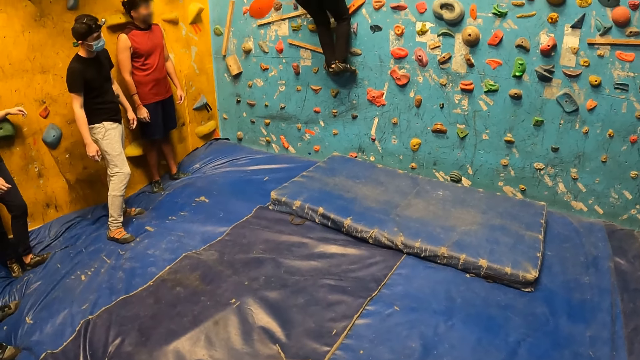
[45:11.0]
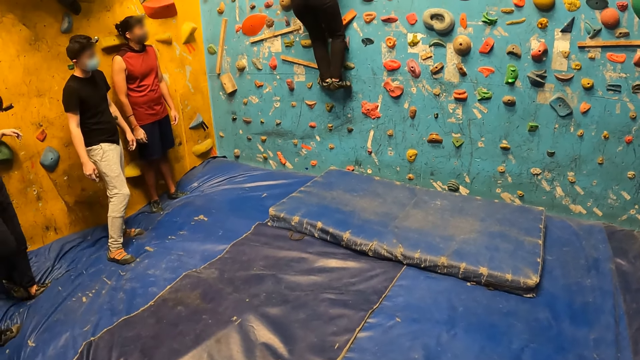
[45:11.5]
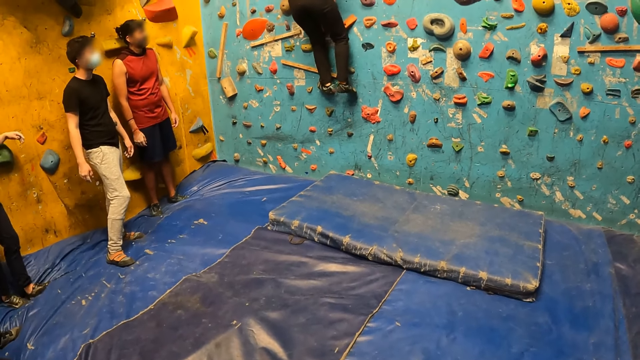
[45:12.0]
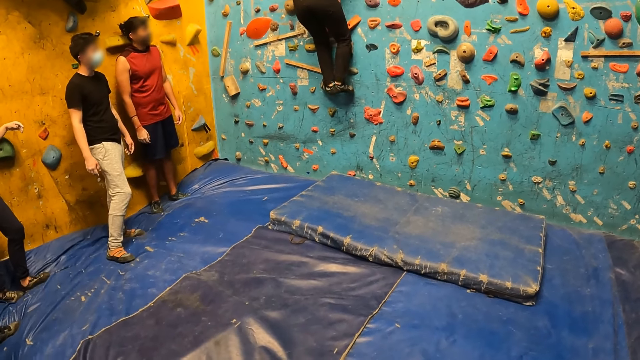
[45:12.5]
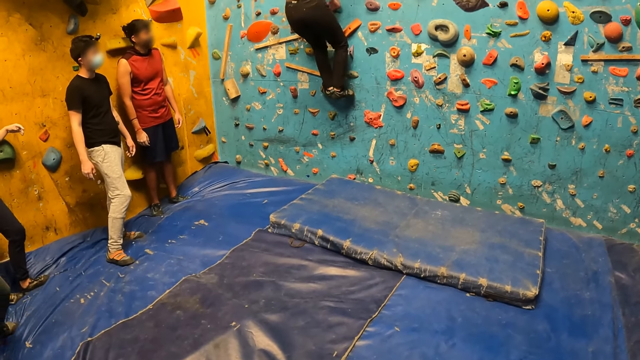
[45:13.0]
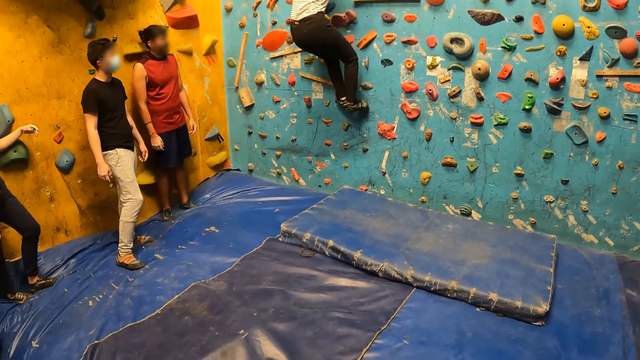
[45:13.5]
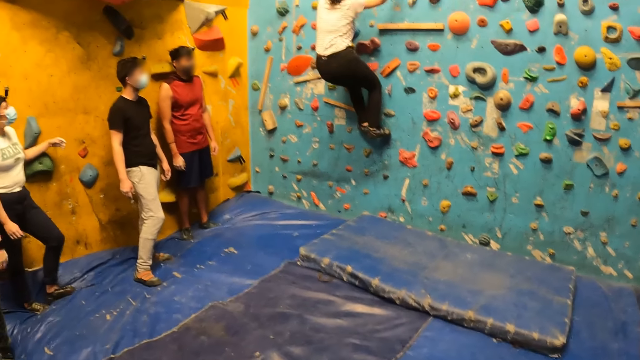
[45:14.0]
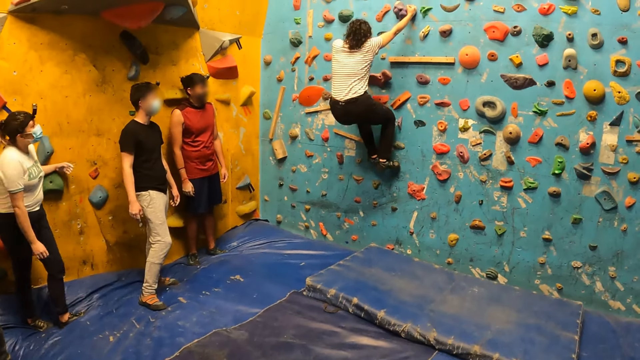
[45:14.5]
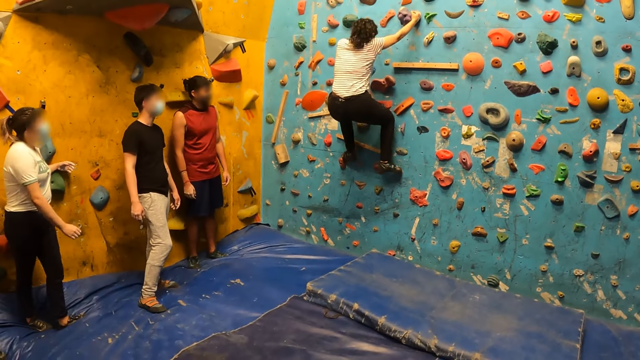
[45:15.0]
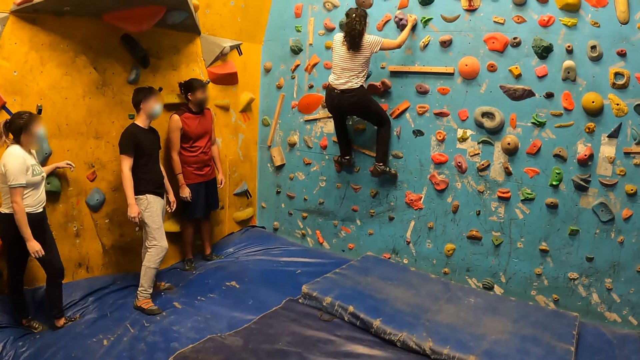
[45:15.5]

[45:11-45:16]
A lady moves the legs.

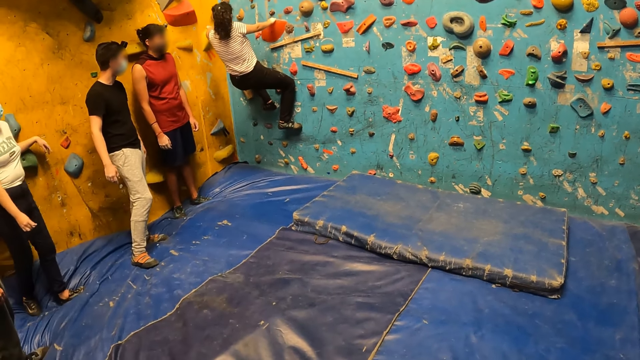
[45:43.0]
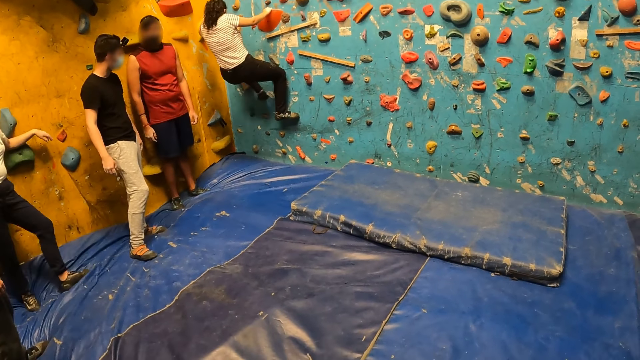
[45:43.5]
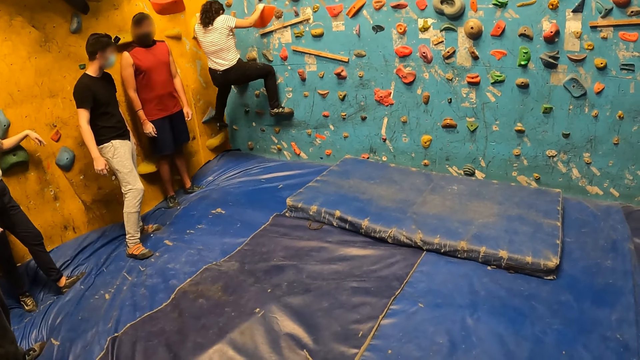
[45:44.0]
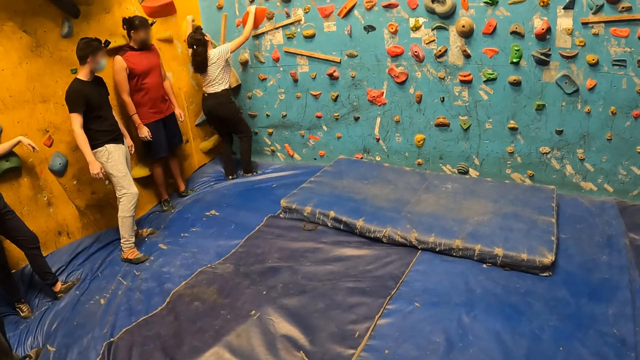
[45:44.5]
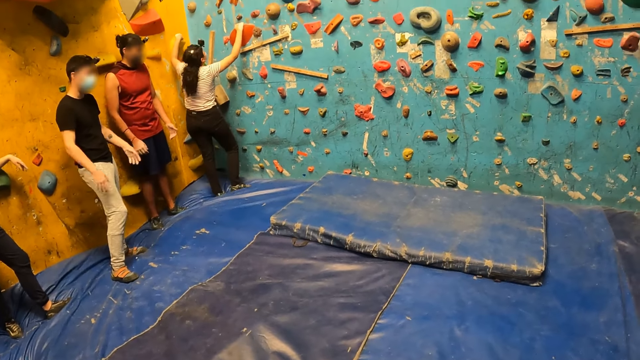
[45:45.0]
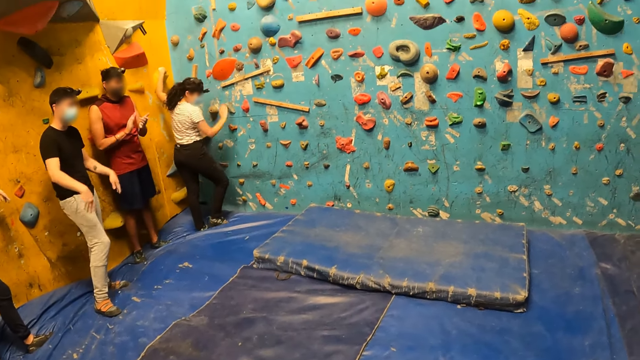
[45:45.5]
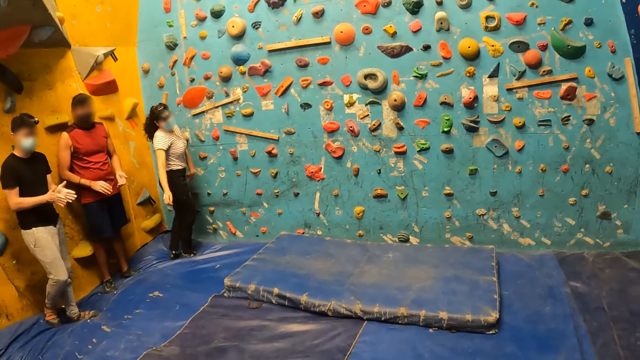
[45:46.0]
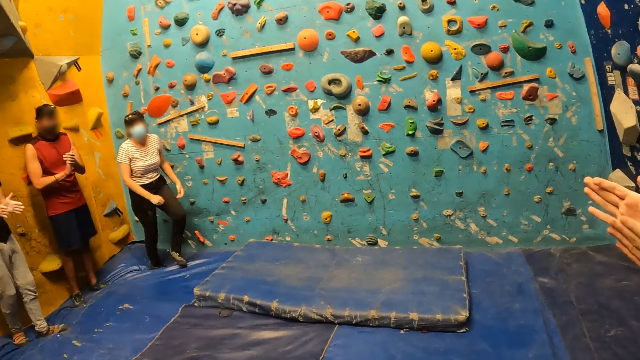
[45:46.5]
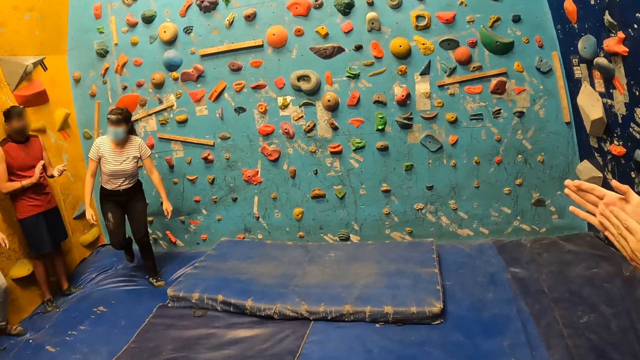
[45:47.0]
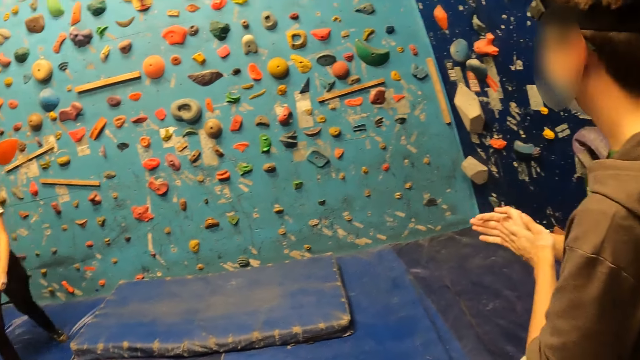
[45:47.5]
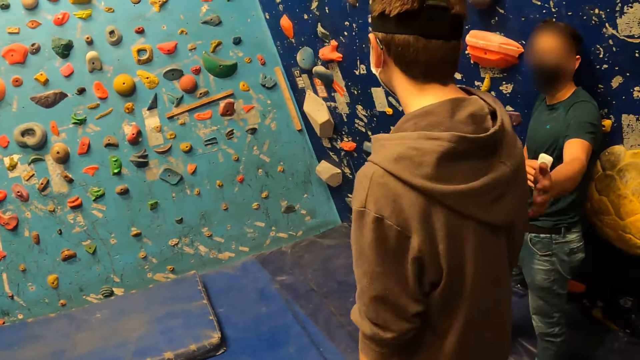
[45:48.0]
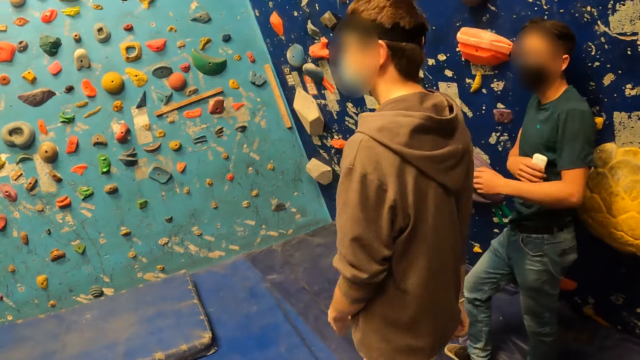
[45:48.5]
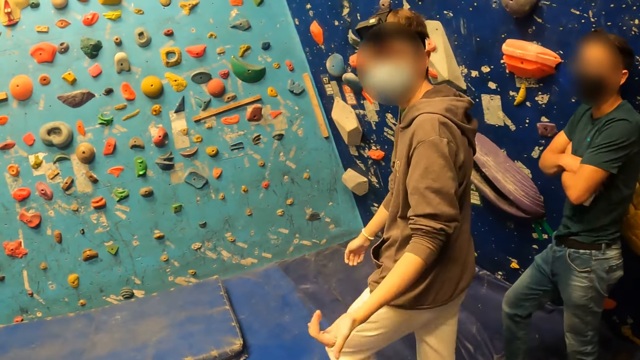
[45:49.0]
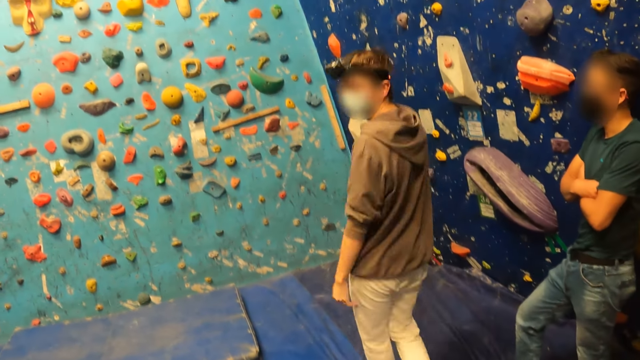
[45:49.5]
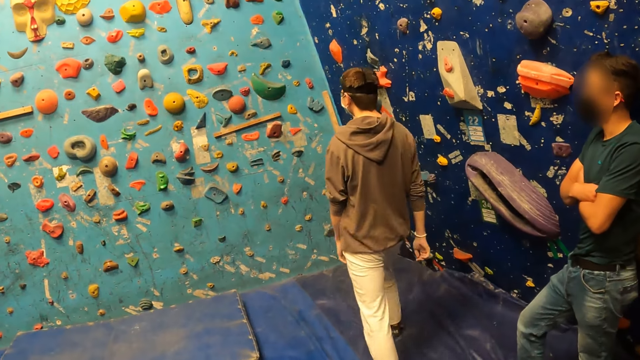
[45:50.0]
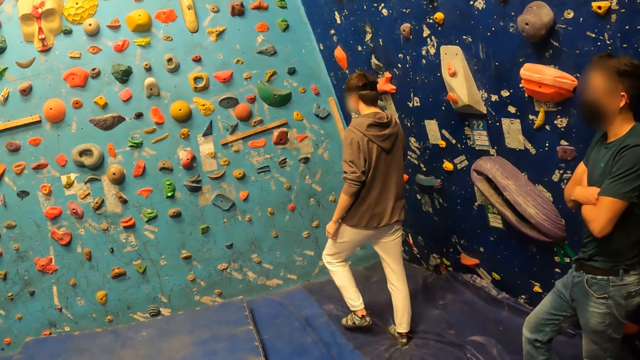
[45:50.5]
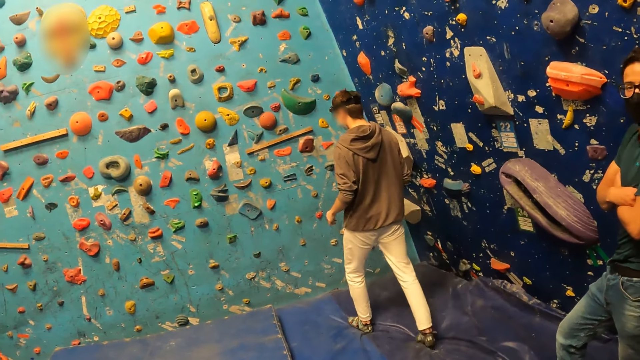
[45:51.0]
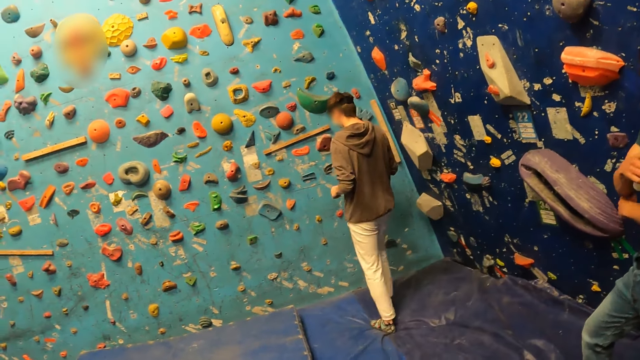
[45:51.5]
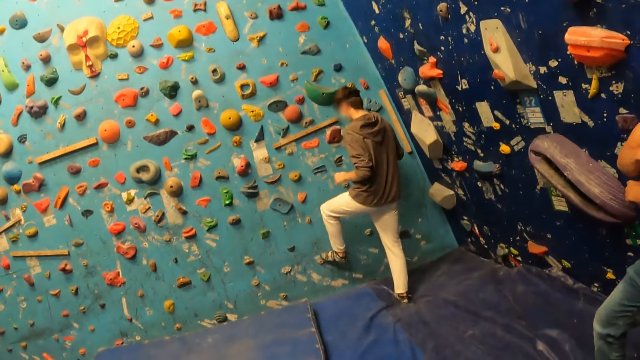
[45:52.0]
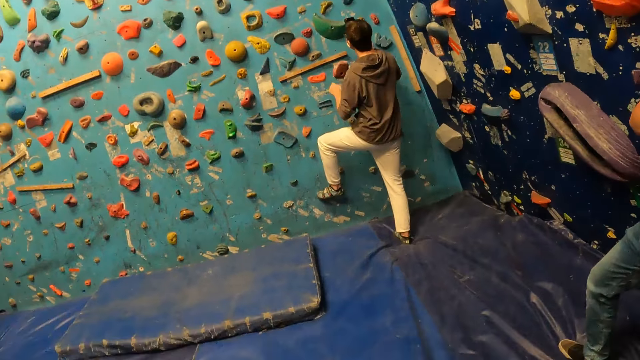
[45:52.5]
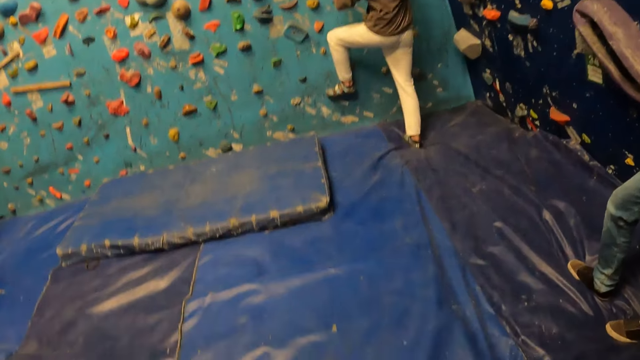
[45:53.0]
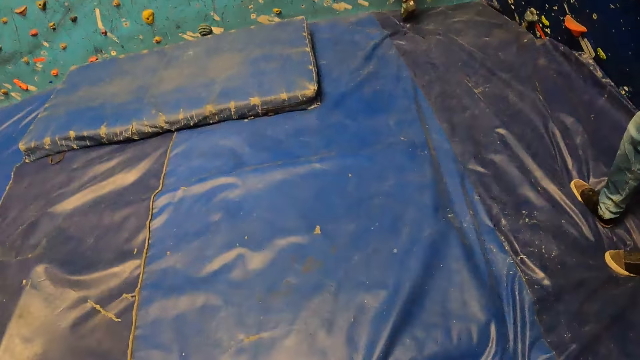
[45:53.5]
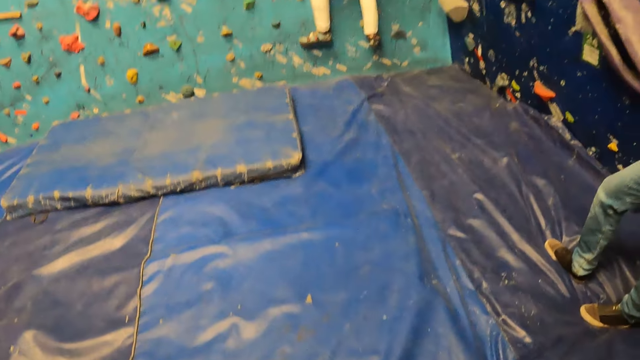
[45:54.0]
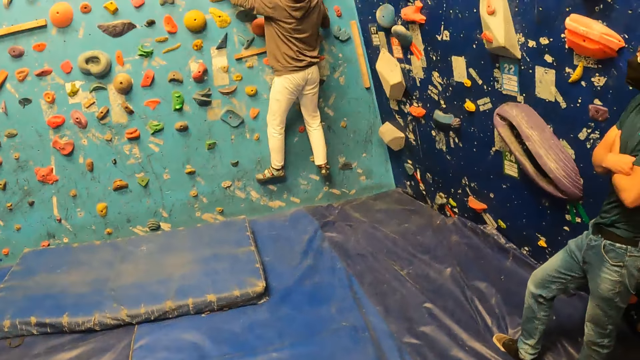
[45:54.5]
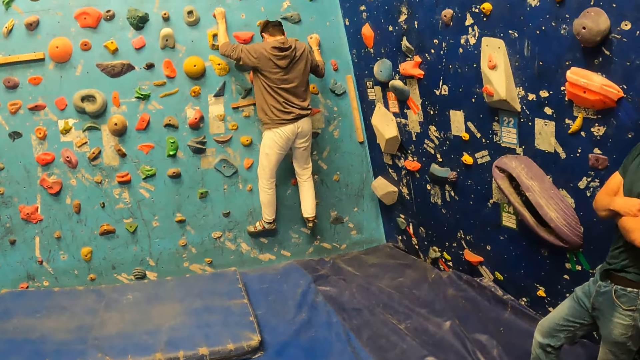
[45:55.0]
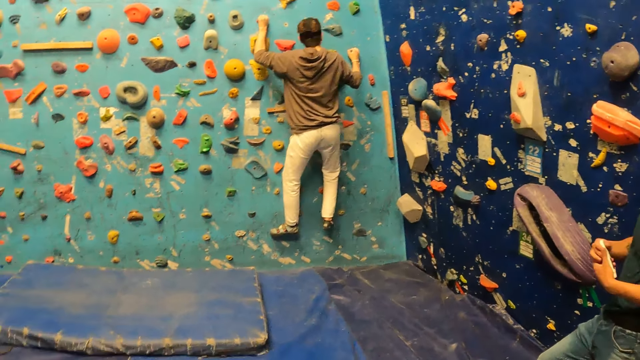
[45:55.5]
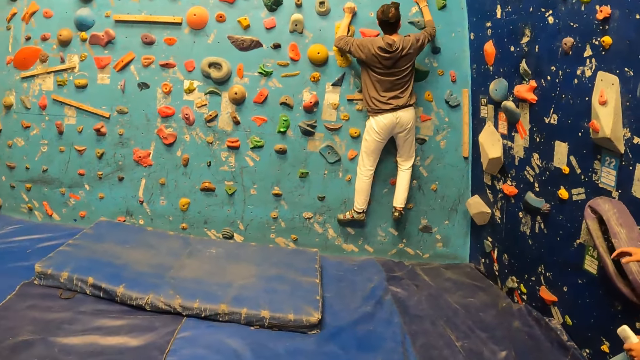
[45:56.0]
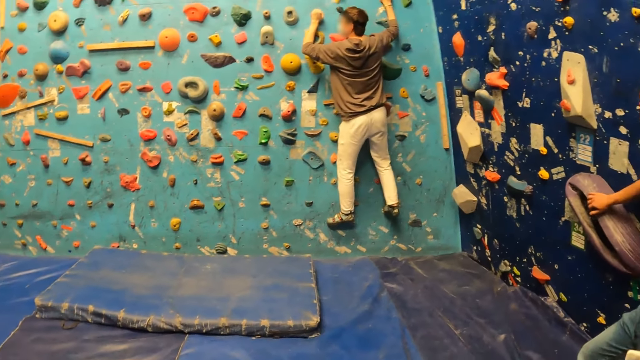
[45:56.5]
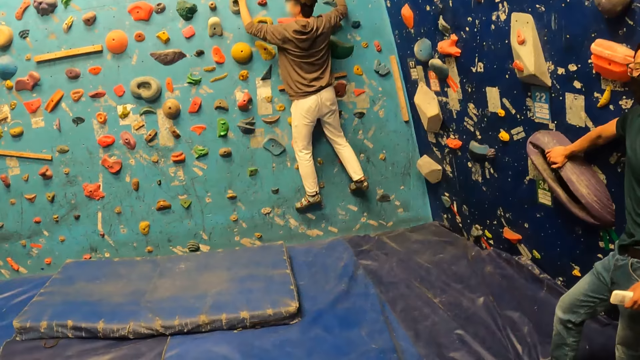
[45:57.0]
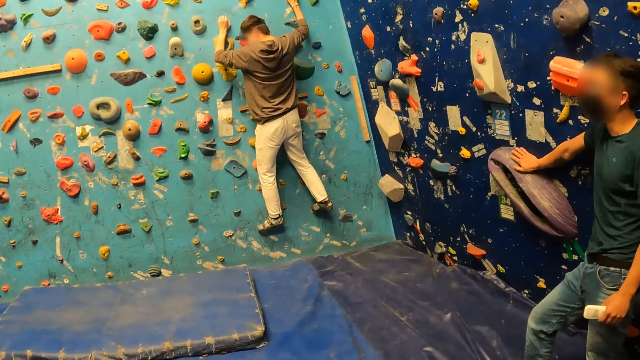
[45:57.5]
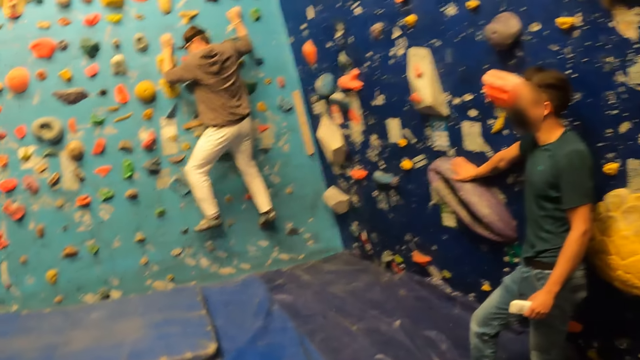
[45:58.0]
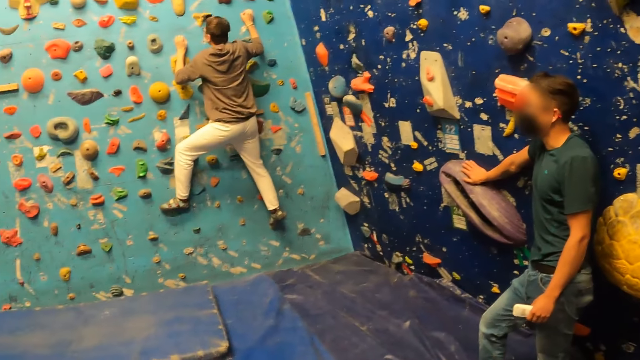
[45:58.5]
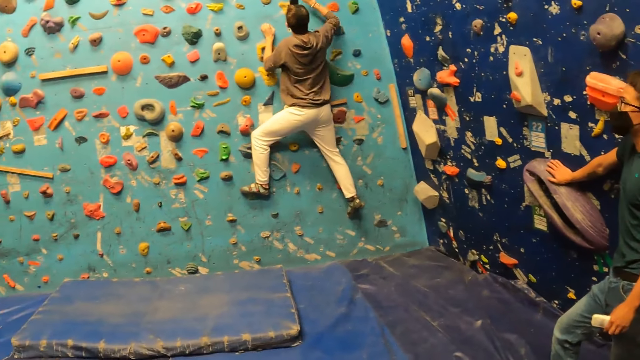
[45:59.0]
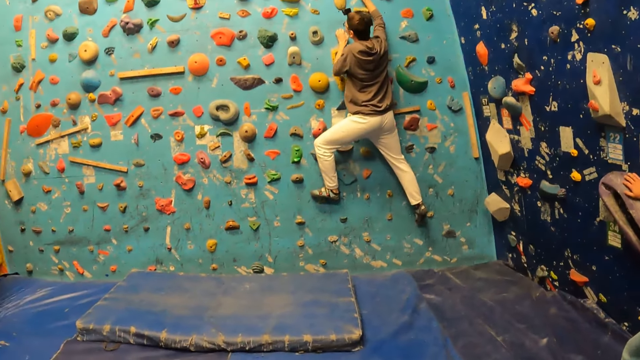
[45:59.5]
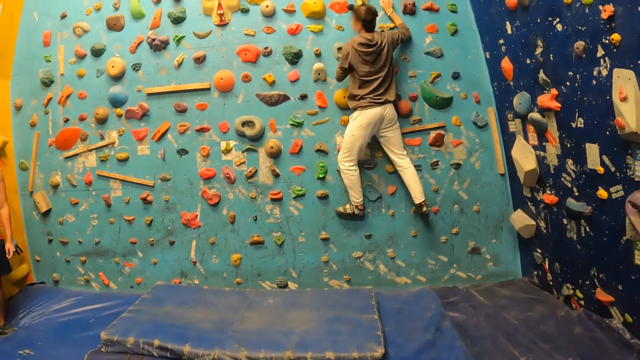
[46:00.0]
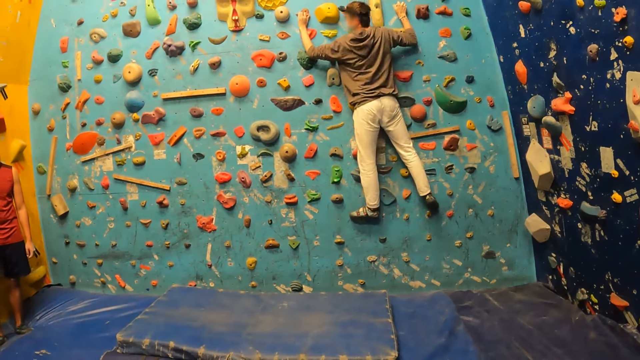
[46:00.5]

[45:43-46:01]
The woman climbs down from the wall. A man walks away from the camera wearer. The man makes a hand gesture to the camera wearer. The man climbs the wall. The camera wearer watches the man.
